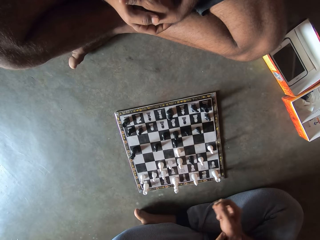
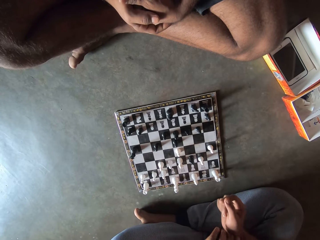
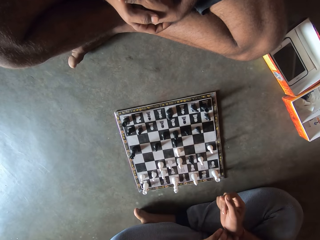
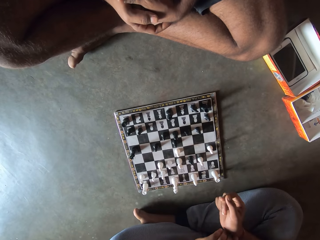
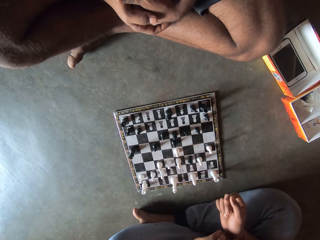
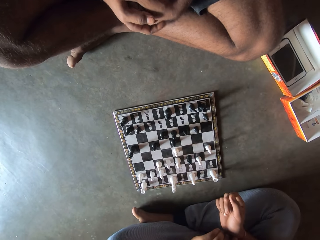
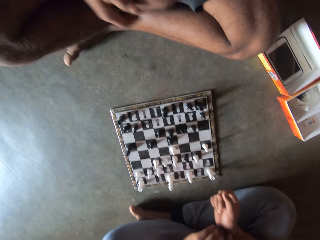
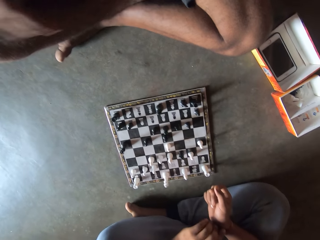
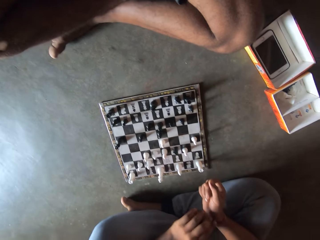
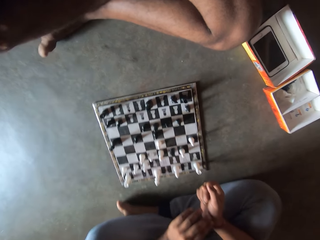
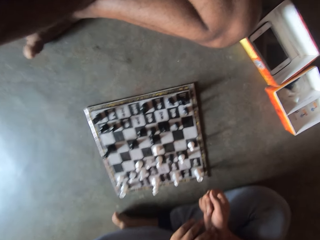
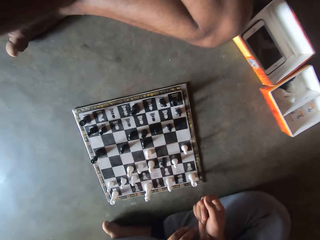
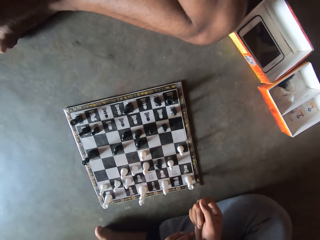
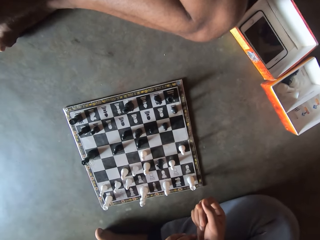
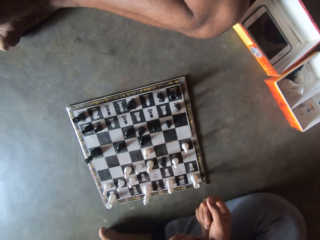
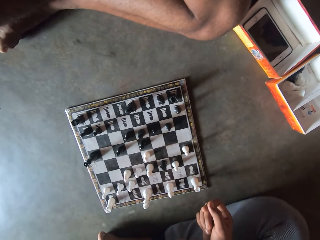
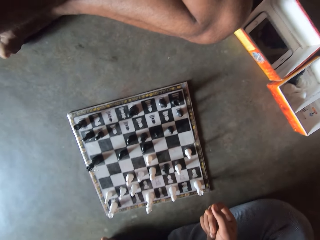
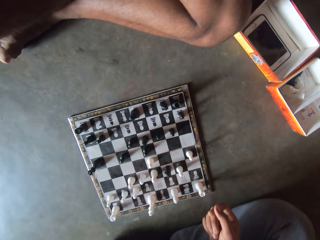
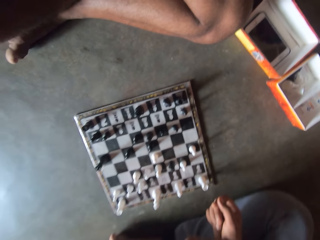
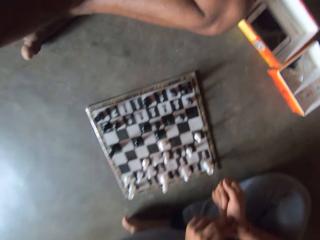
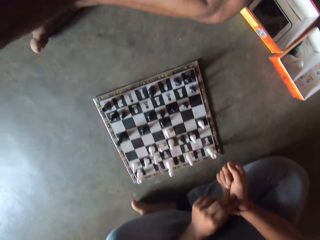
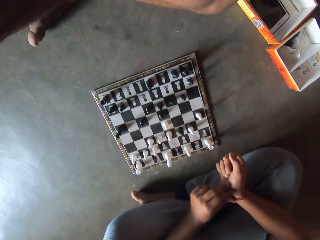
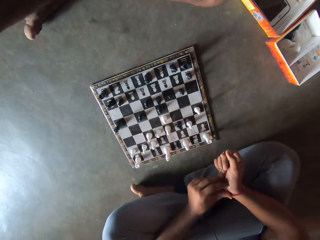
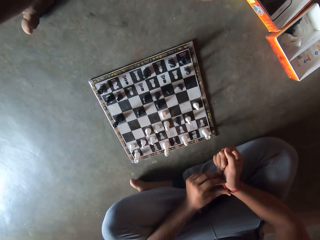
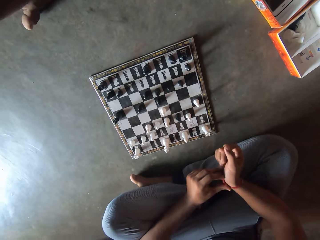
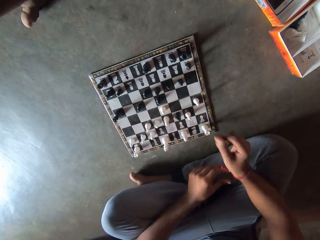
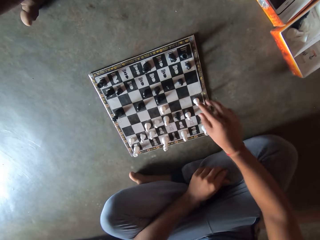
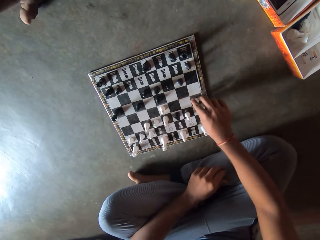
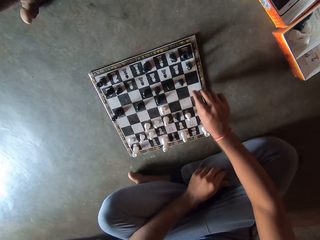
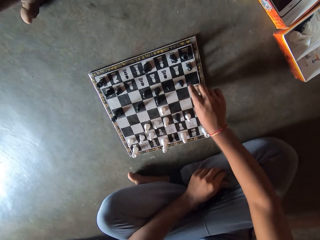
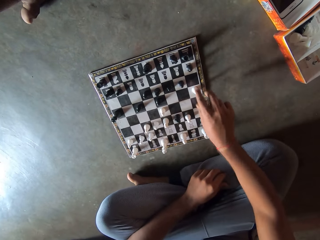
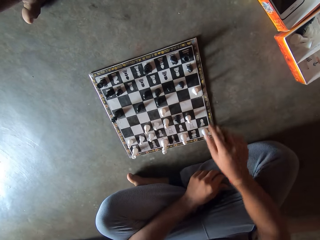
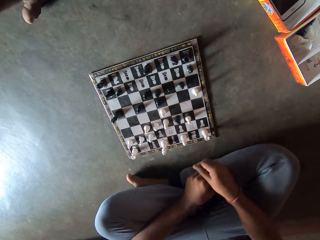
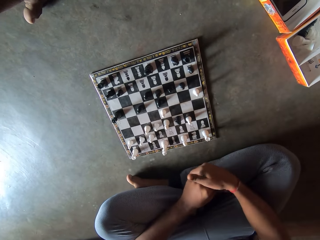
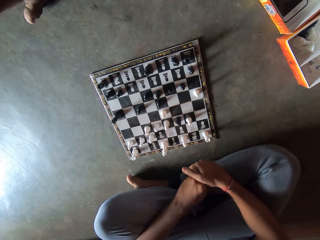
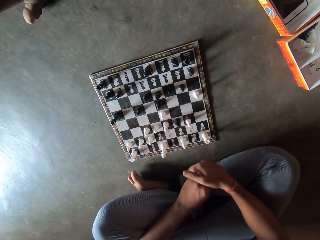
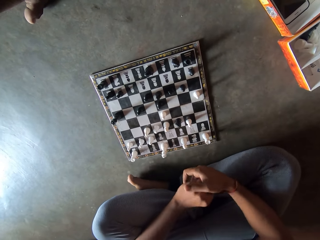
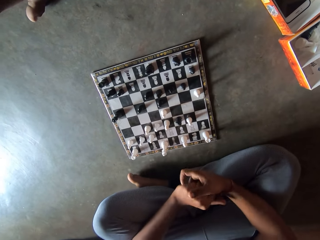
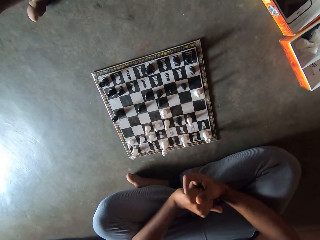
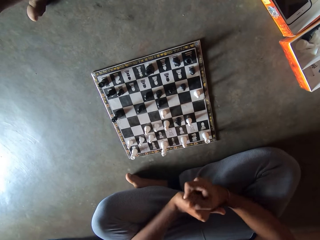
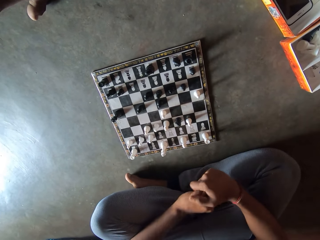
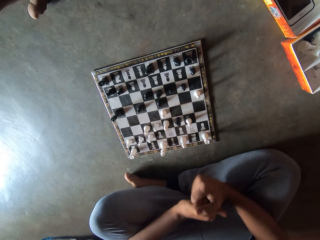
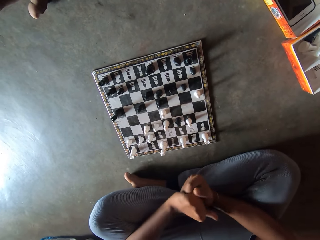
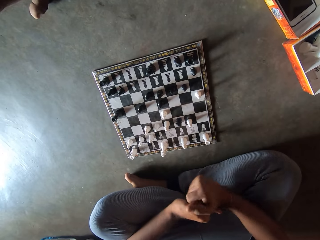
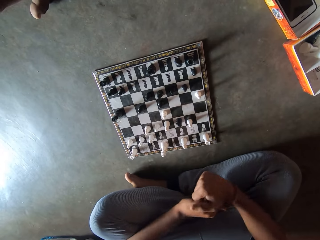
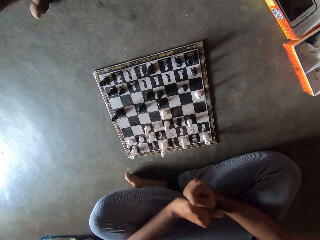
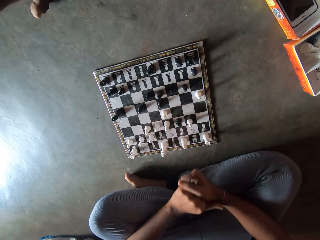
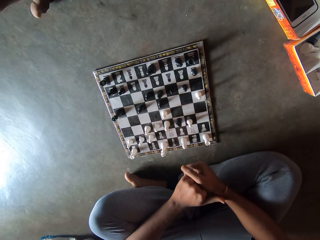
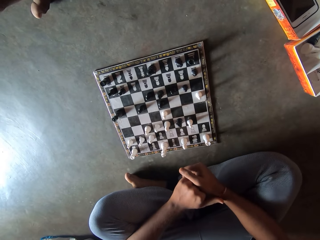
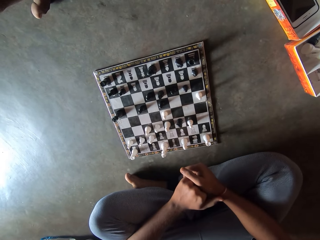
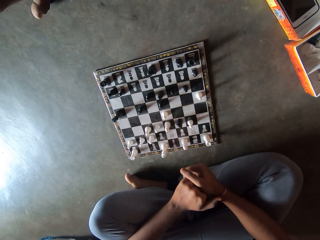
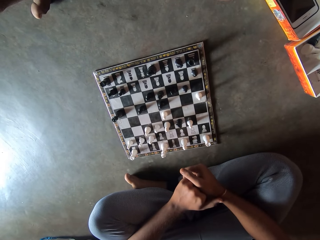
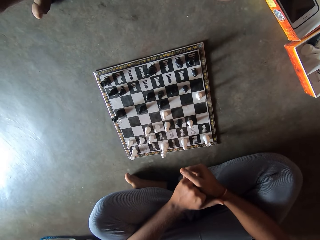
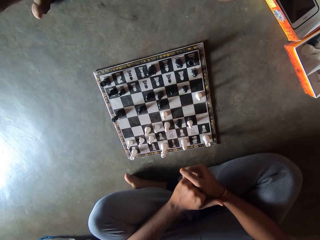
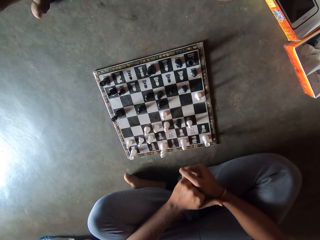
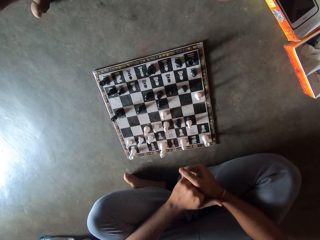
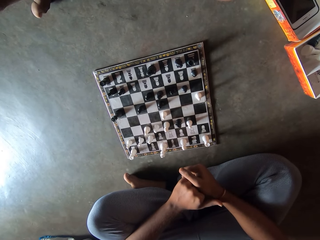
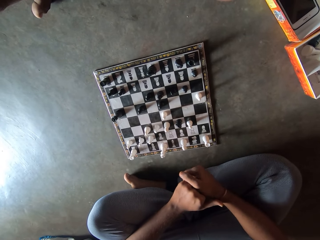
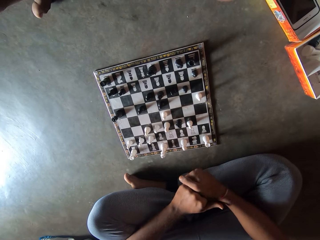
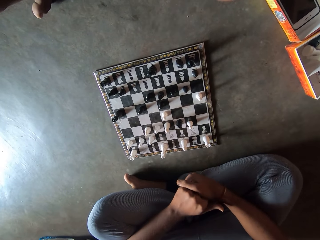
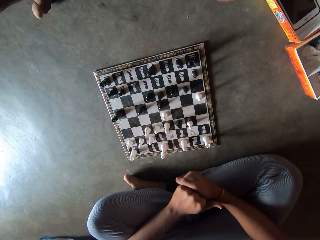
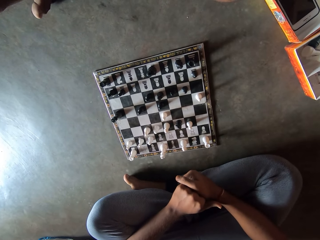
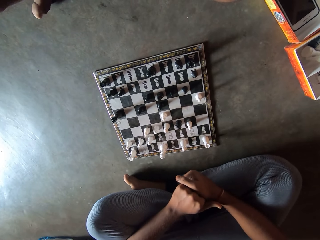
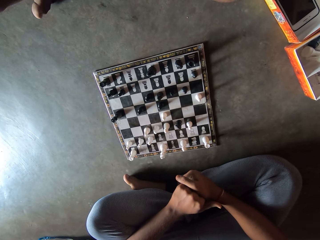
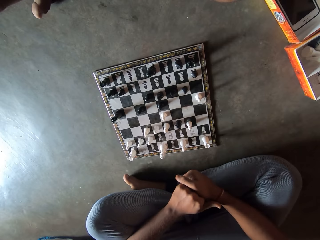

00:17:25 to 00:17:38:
The camera wearer holds his wristband. He makes a move on the chess board with his right hand. He pulls his hand off the chess piece. He puts his hands together. He holds his hand. He squeezes his fingers.

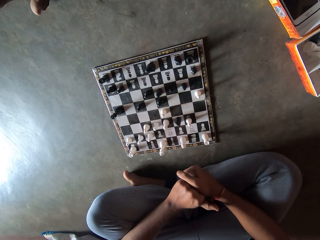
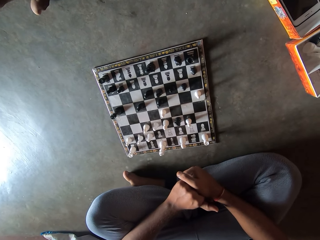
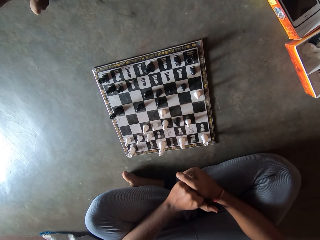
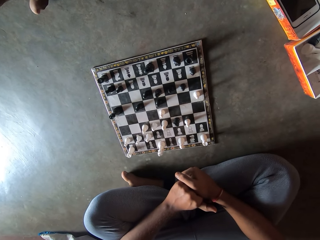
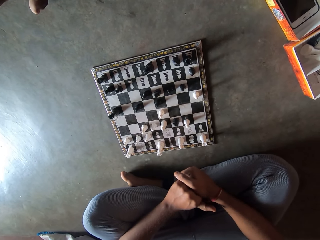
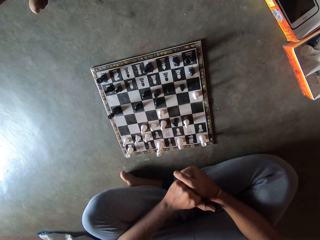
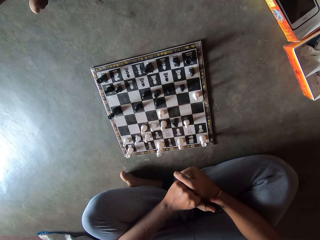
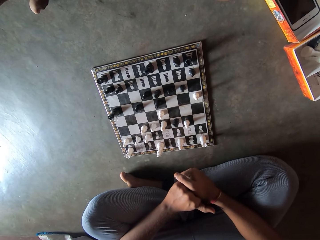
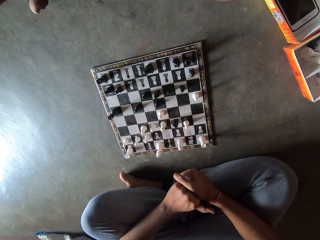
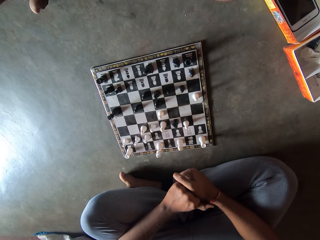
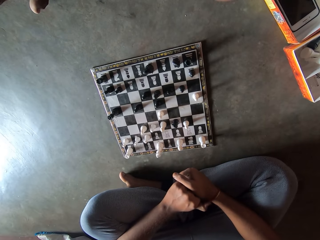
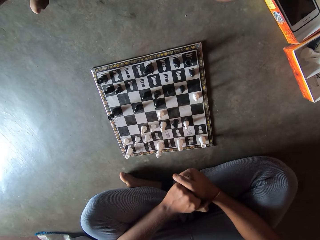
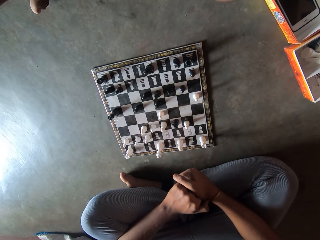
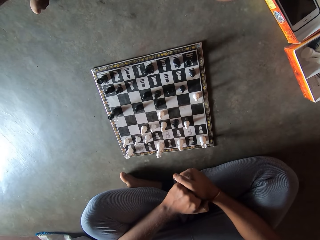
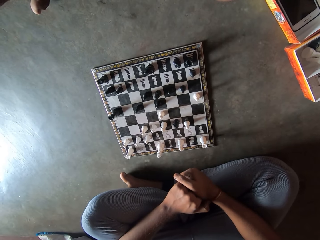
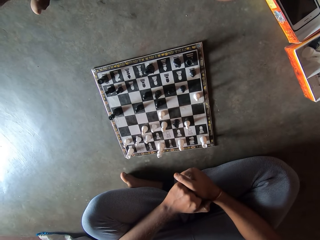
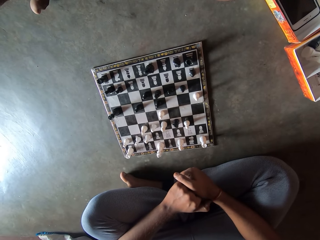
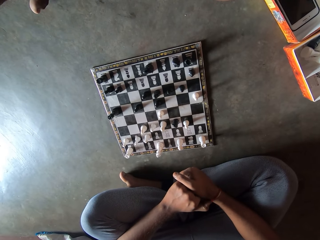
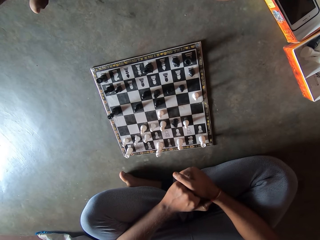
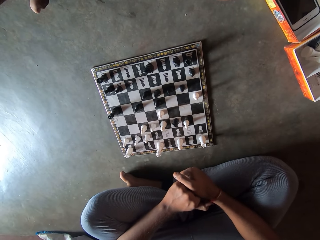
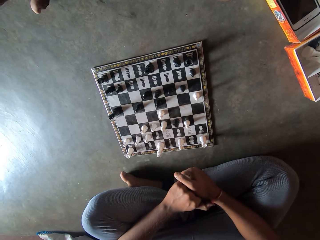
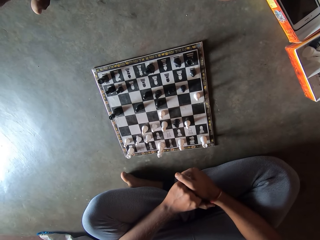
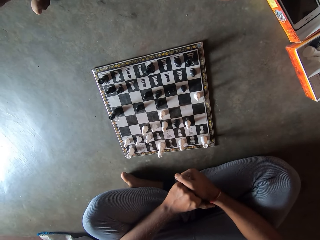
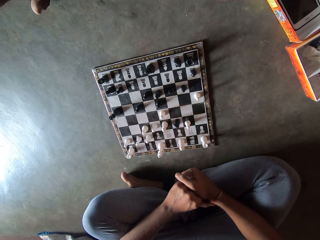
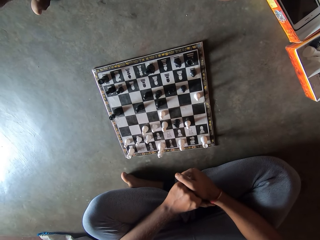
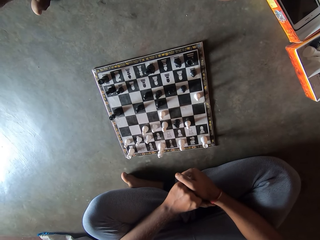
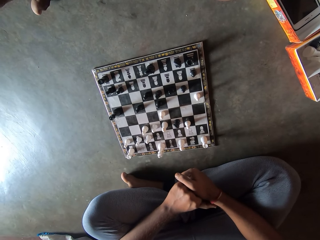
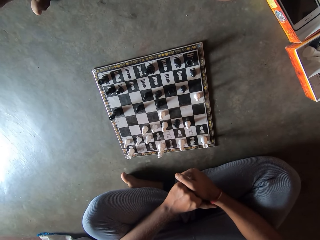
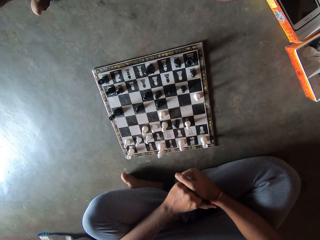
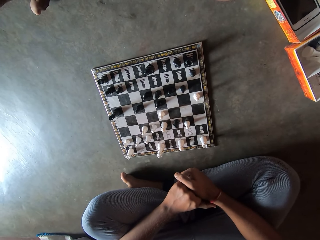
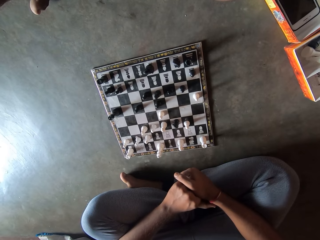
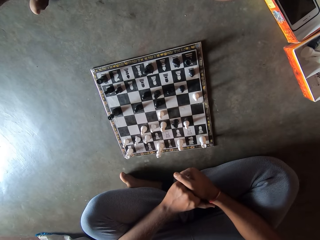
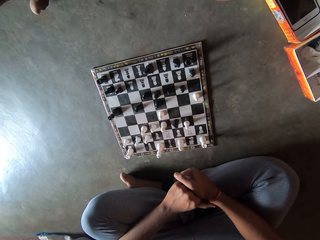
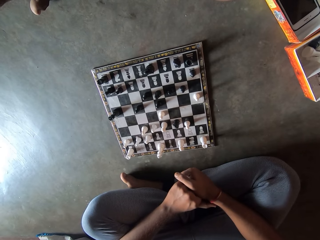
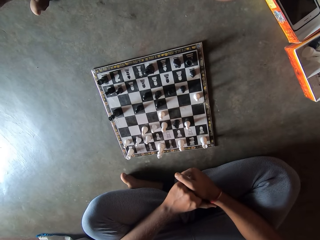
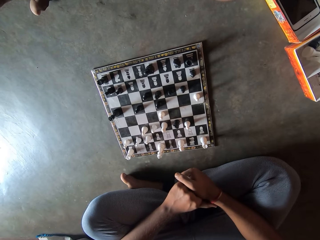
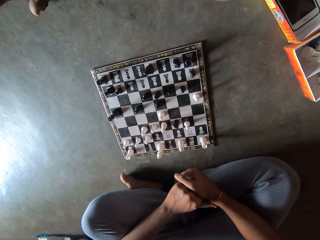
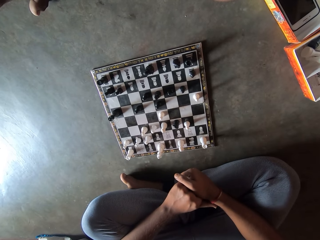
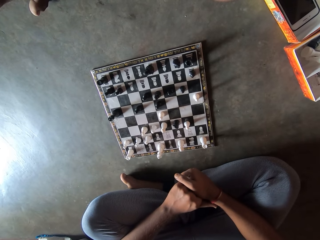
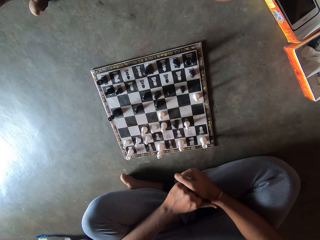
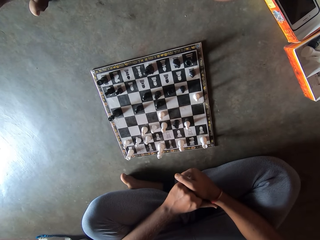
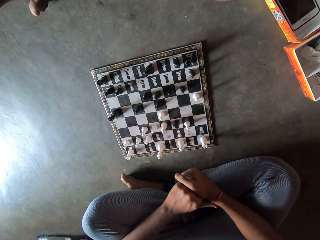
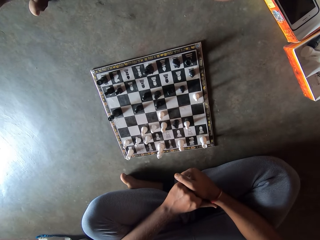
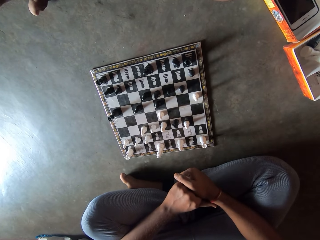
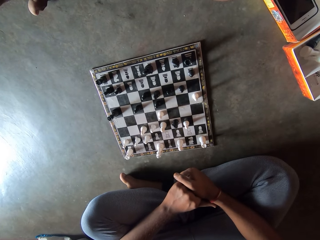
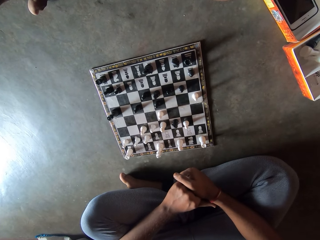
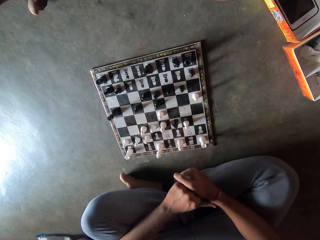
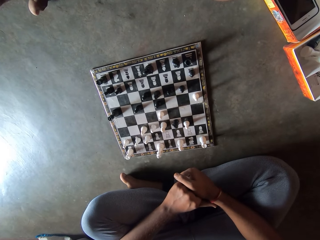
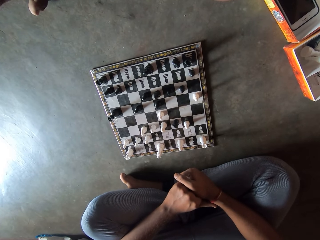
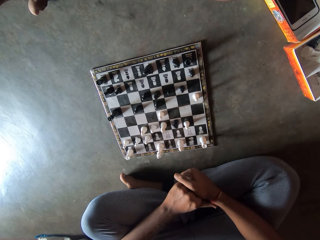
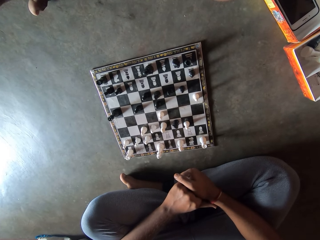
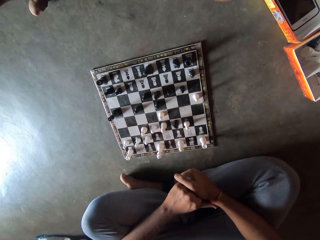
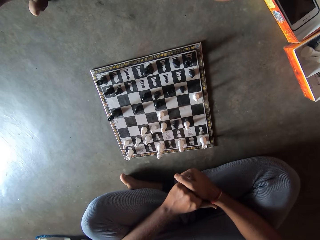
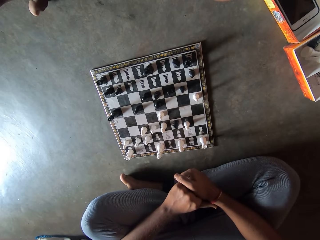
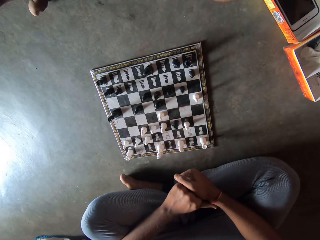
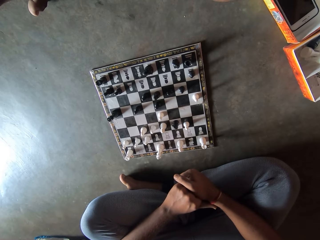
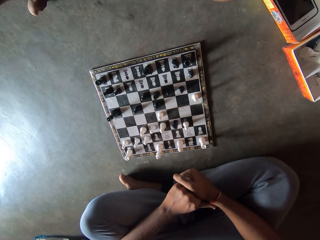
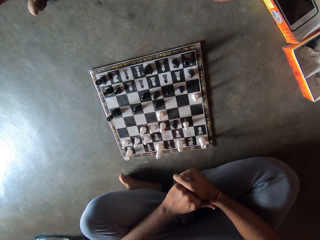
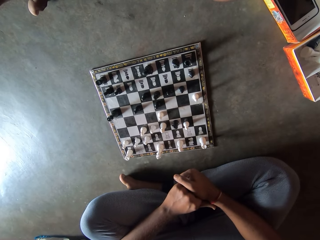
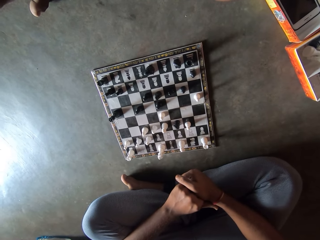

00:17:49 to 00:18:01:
The camera wearer holds his fingers.
